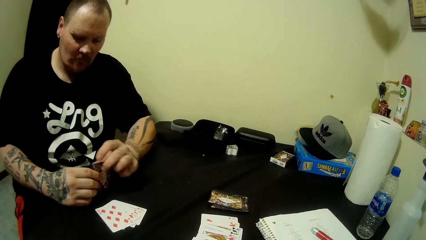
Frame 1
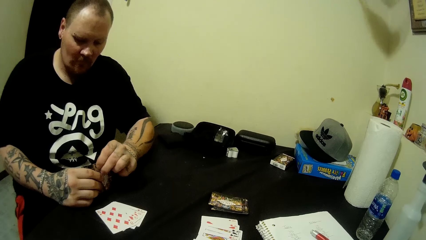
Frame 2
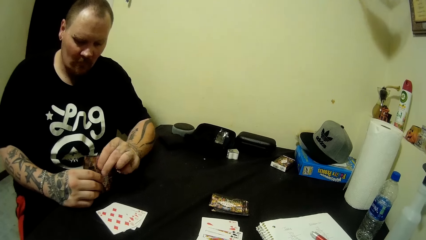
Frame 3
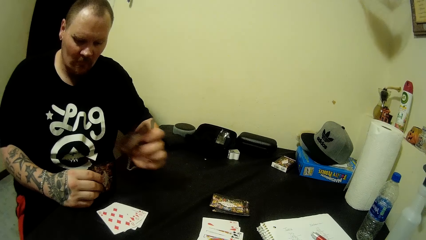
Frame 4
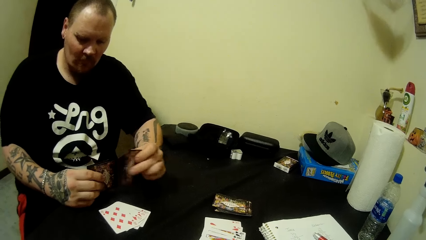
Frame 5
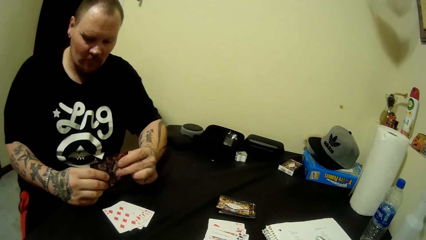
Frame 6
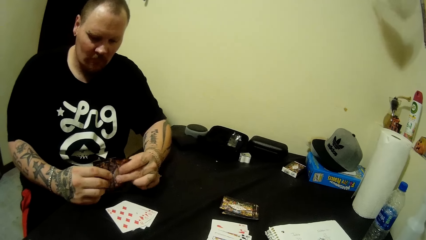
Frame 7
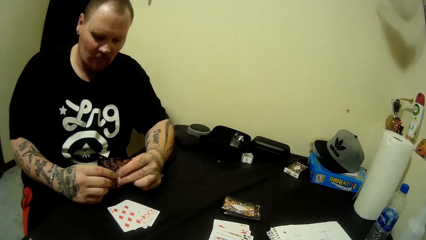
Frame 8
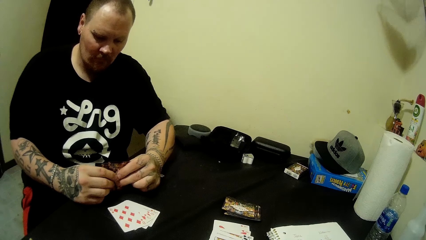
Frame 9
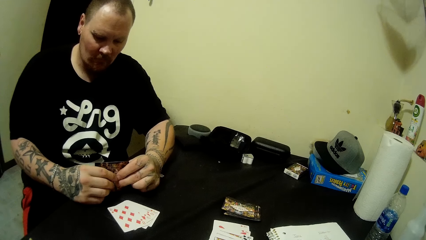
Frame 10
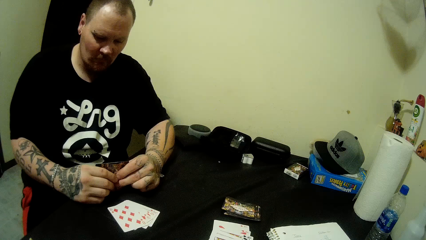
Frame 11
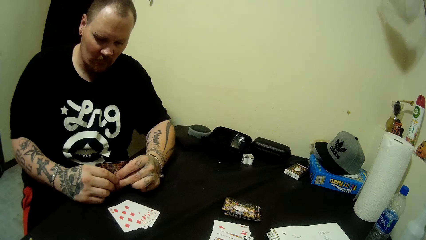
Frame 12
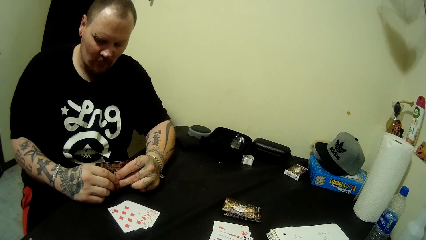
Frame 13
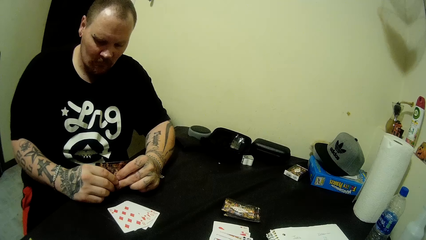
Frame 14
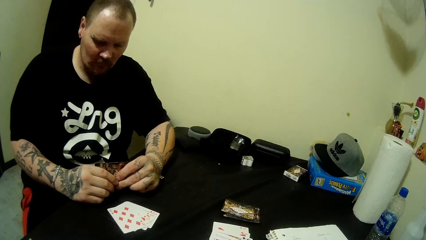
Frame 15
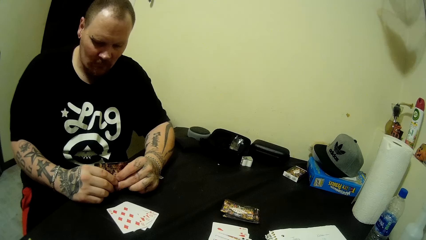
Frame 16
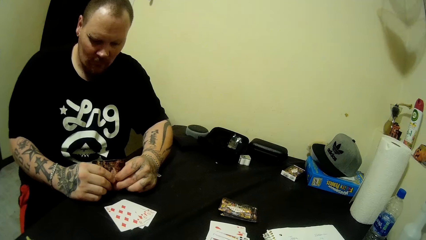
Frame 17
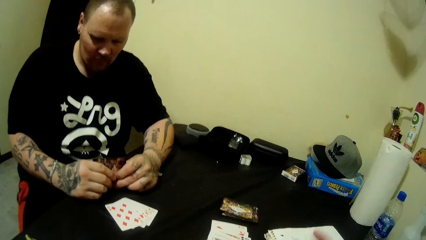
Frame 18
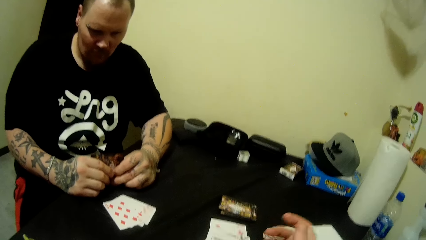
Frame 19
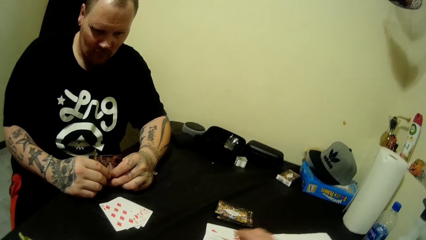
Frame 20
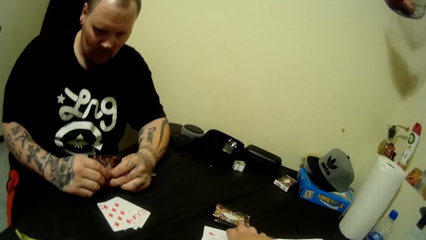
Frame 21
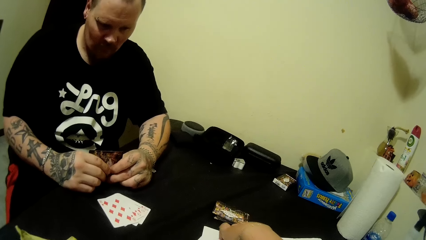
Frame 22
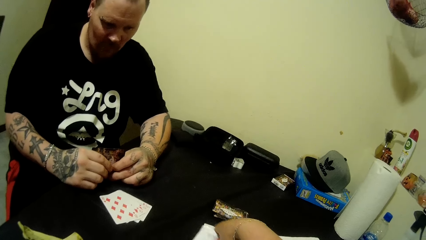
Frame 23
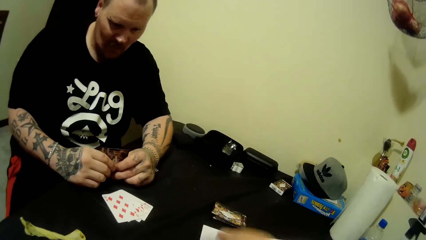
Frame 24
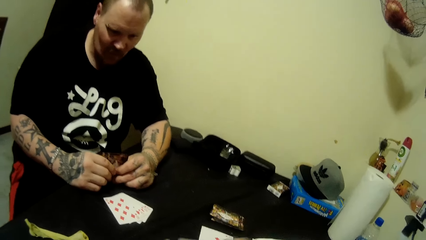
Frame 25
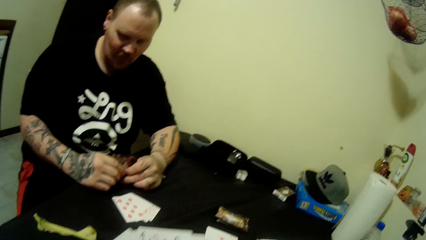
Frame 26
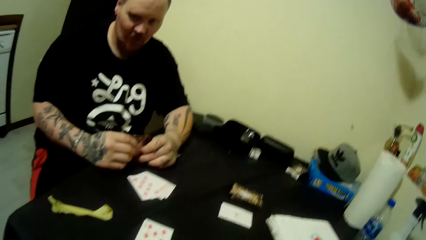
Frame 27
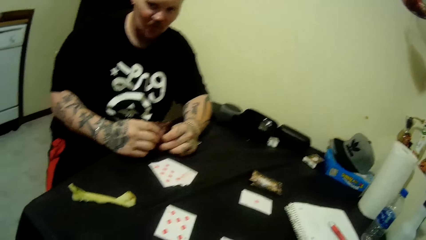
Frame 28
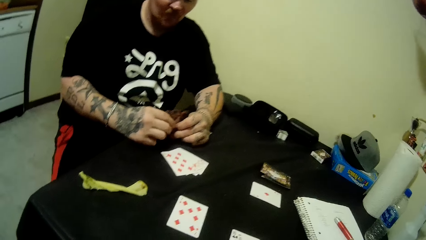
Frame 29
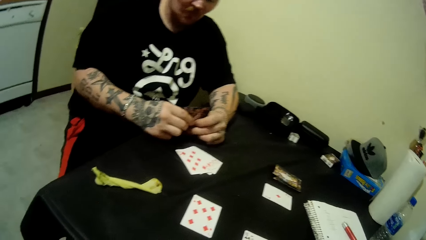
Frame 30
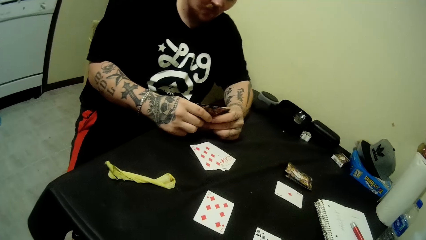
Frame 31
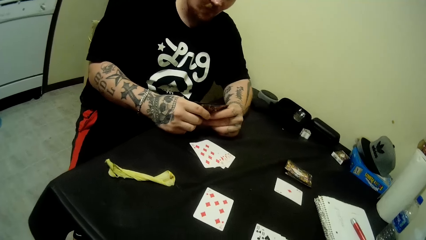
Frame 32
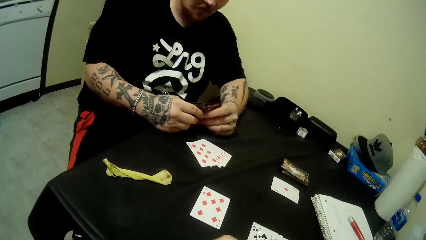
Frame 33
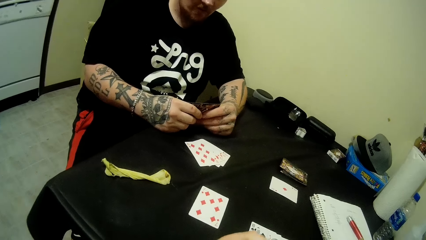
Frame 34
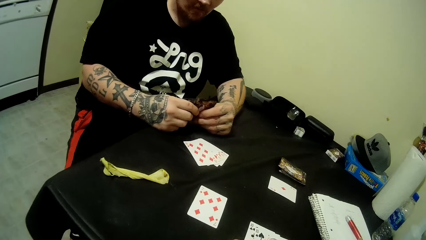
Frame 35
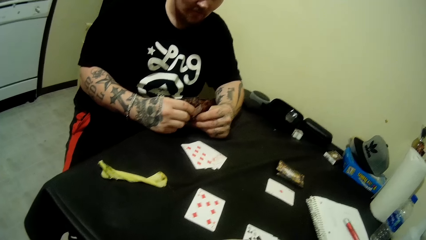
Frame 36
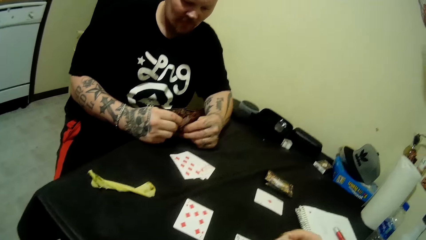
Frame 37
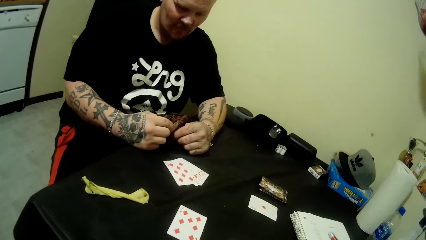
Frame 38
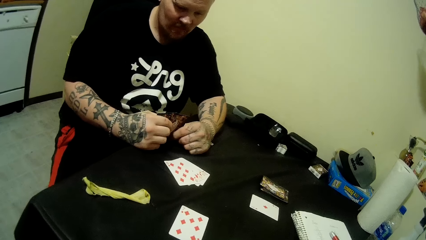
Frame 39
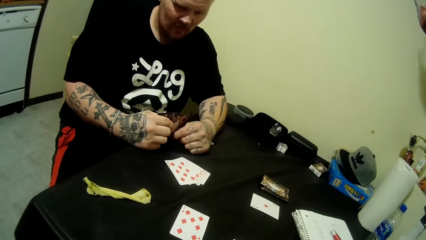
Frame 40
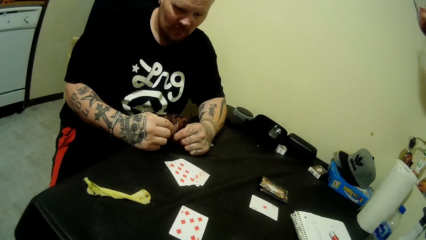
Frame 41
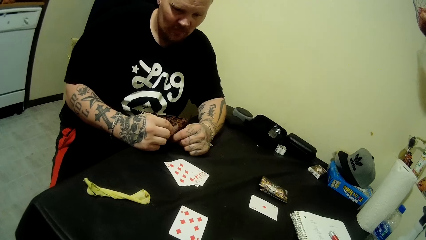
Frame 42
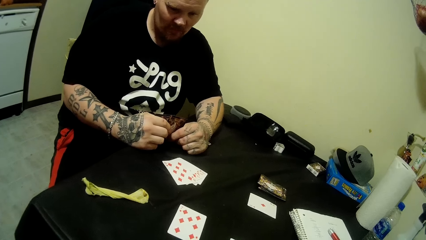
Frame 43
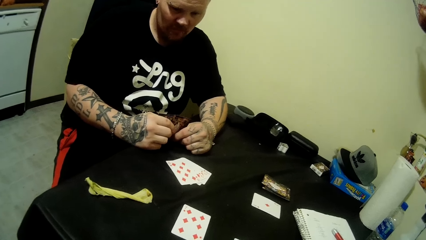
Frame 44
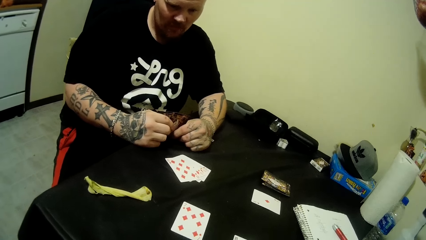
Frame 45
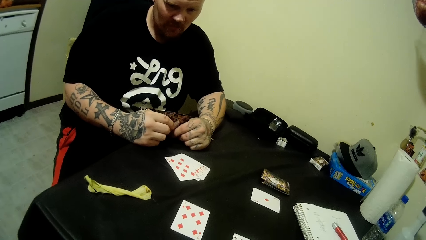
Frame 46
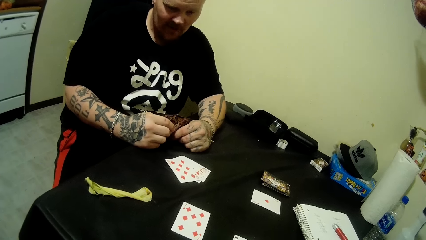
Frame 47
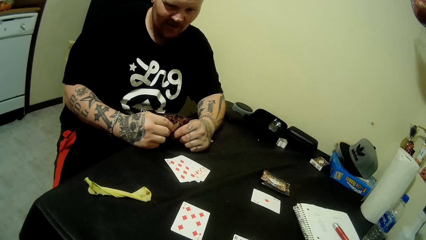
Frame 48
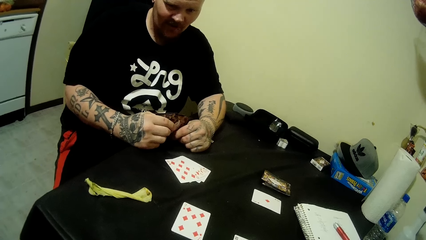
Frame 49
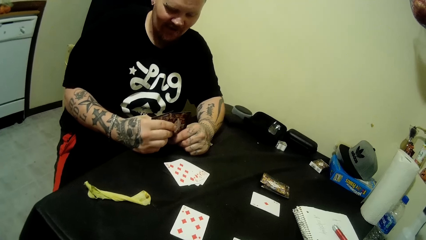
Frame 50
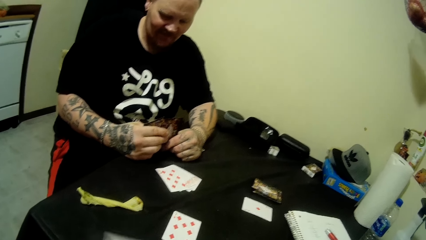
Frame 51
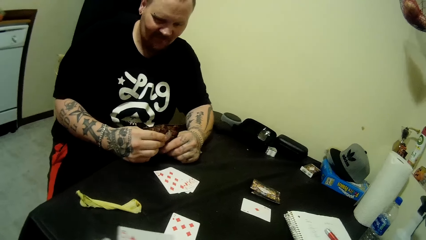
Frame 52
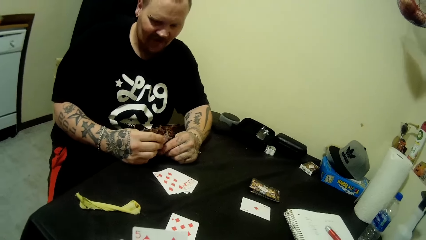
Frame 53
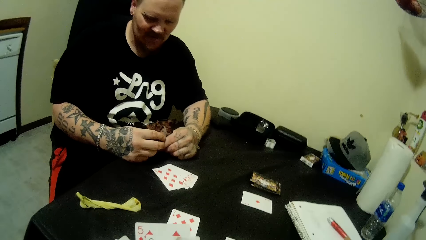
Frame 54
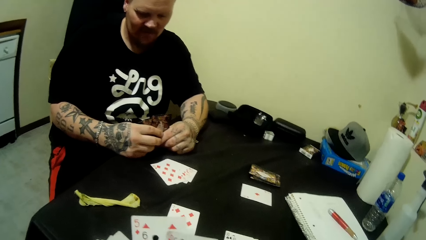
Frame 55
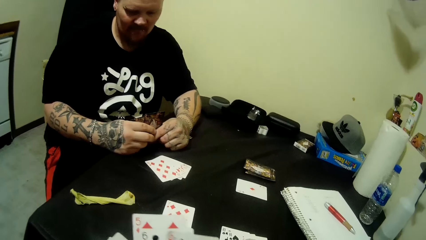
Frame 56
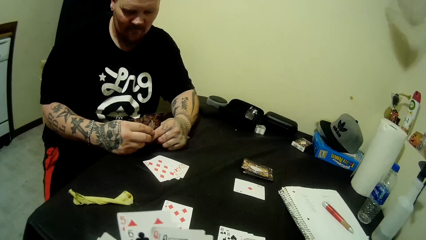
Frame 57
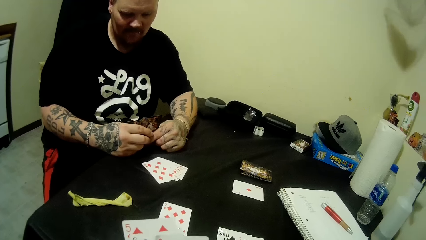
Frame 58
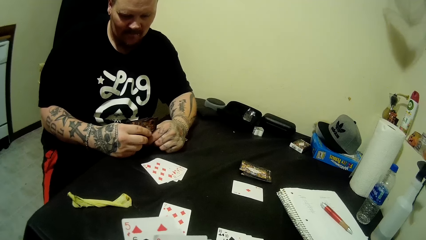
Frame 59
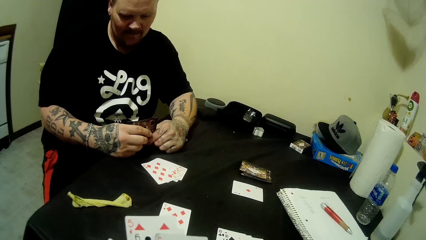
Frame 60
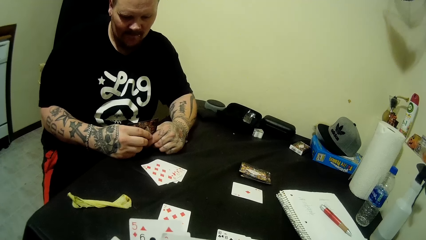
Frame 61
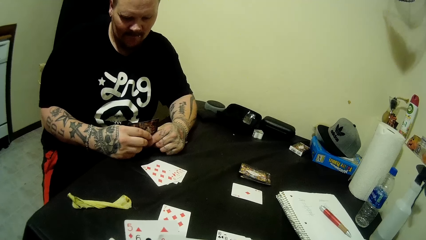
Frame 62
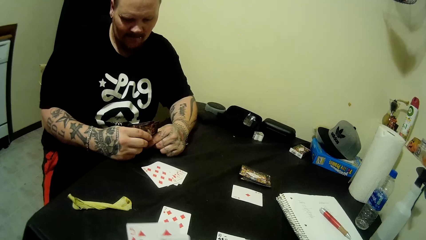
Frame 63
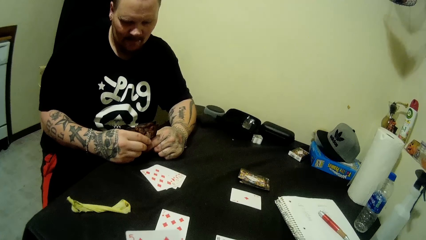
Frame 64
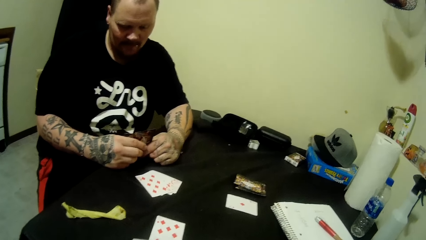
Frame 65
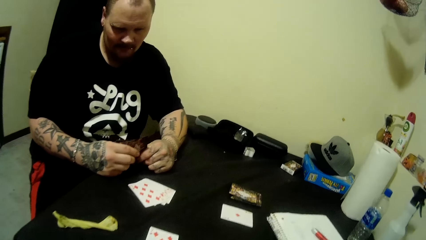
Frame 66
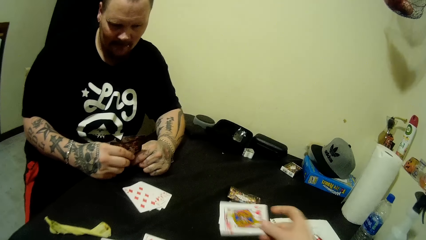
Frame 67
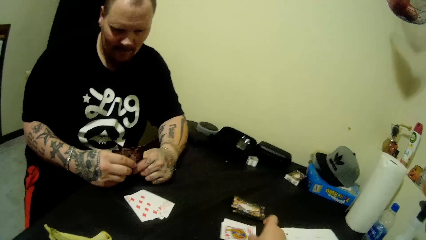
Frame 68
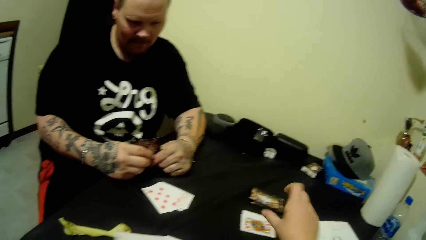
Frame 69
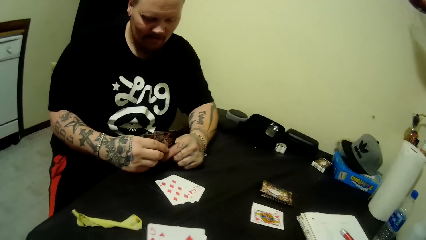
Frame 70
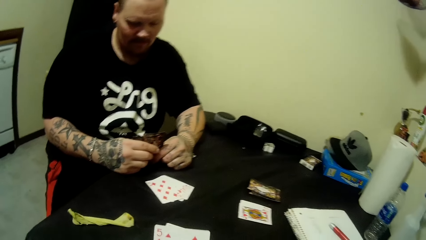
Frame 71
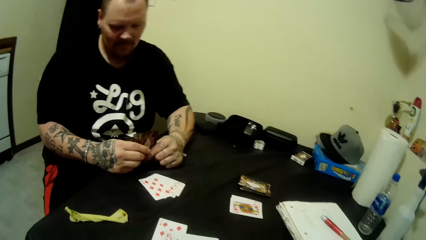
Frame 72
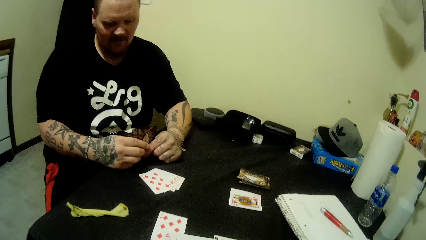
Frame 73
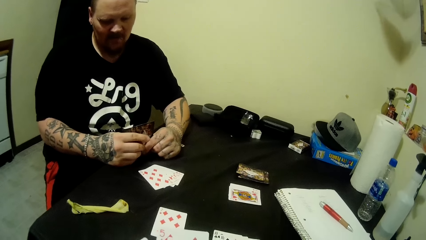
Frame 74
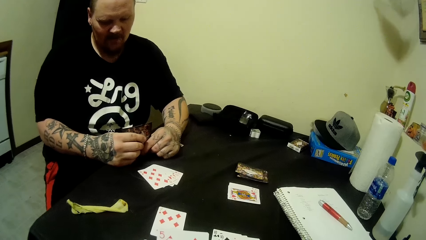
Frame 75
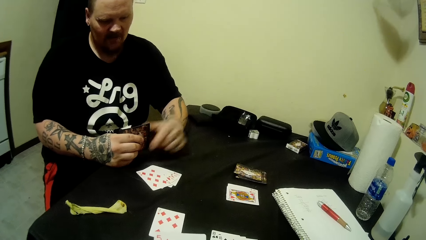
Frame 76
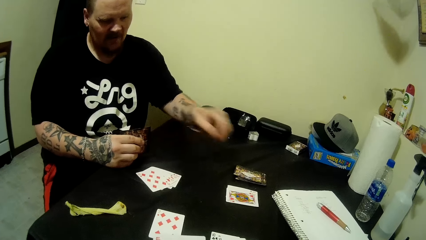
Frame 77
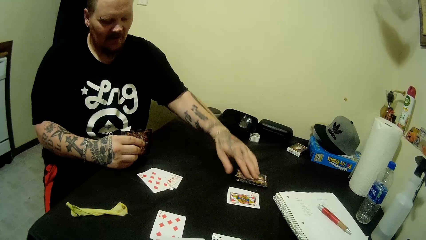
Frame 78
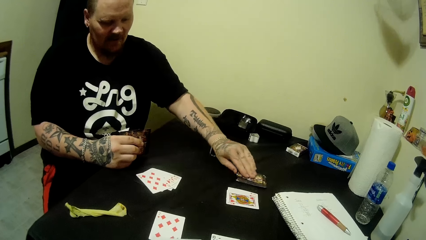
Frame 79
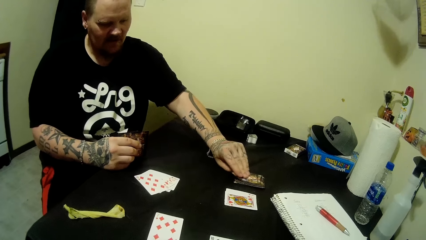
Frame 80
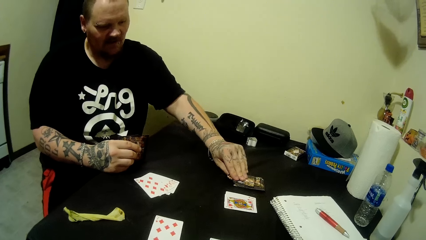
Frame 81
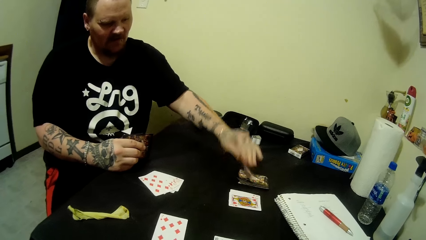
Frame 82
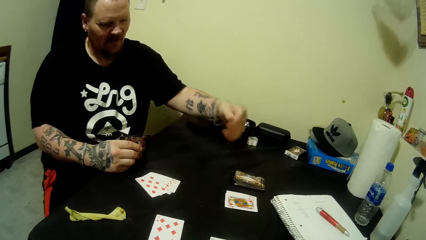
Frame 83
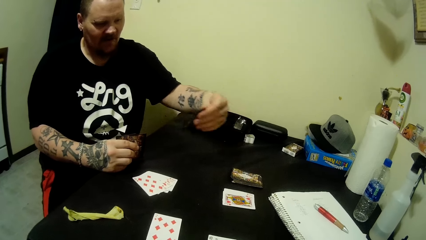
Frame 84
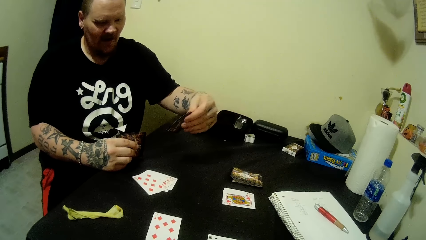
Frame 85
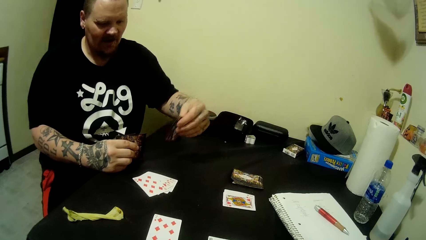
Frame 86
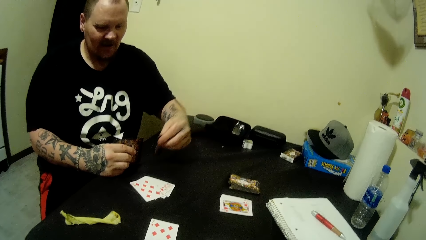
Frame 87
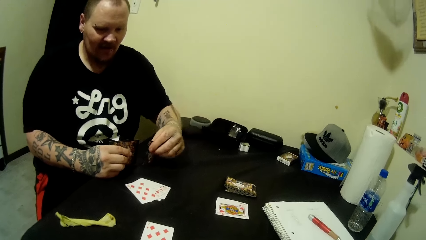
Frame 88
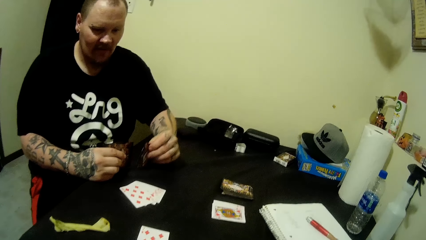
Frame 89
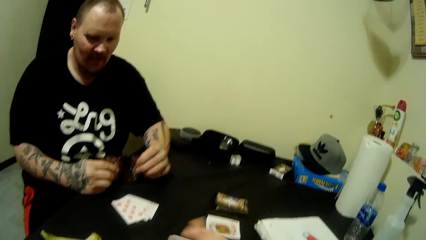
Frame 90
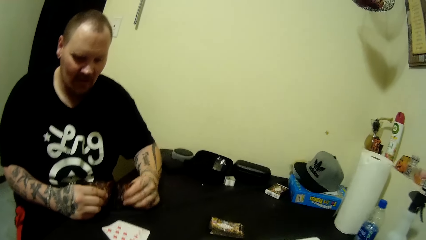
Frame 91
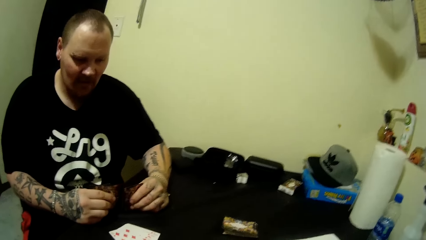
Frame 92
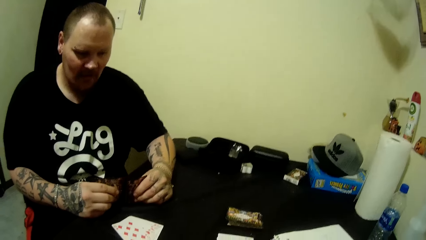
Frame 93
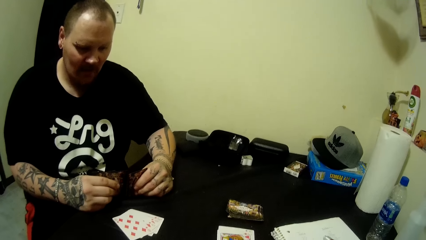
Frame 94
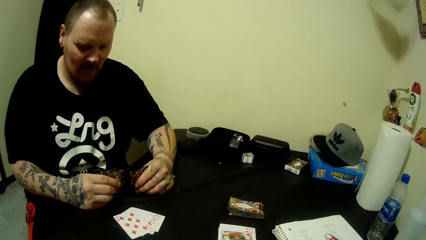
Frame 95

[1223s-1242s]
A man rearranges the cards in both hands. The man picks a card and holds the cards. The camera wearer picks a card. She moves a hand. The man murmurs with his mouth. The camera wearer moves the cards. She drops a card on the table with her right hand. The man moves a hand away from the cards and picks a card on the table with his left hand.
